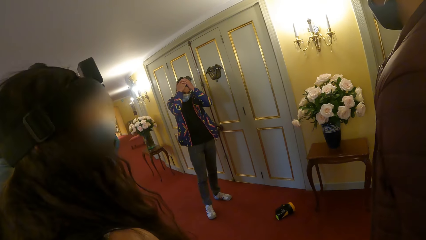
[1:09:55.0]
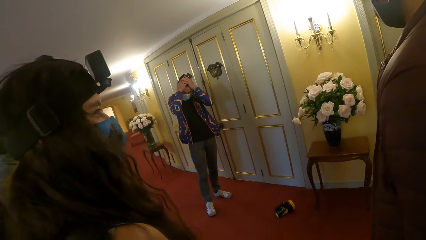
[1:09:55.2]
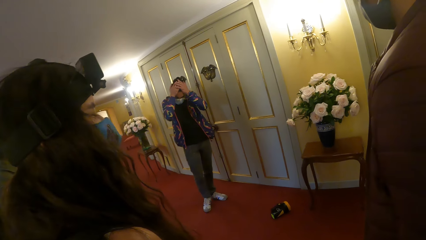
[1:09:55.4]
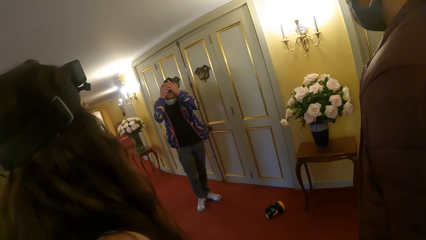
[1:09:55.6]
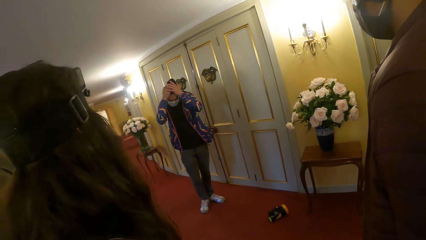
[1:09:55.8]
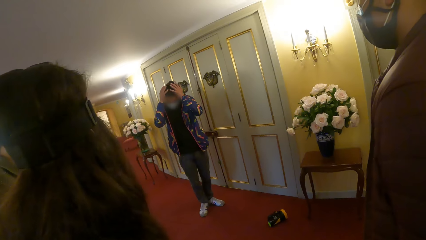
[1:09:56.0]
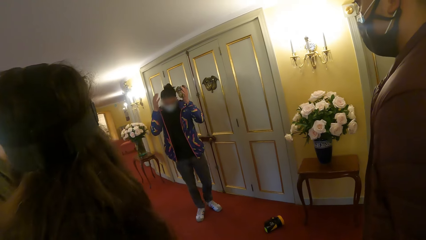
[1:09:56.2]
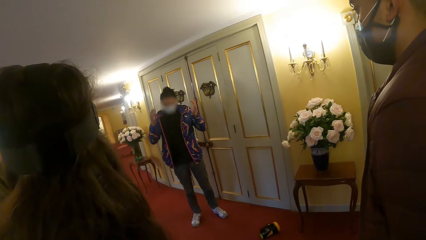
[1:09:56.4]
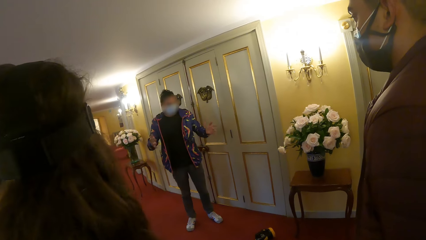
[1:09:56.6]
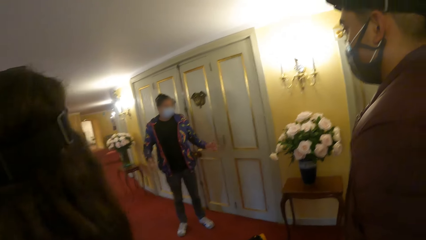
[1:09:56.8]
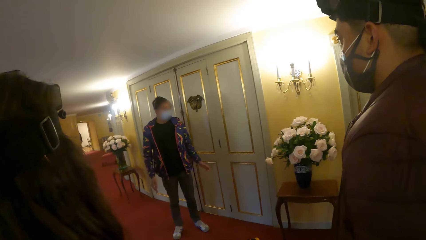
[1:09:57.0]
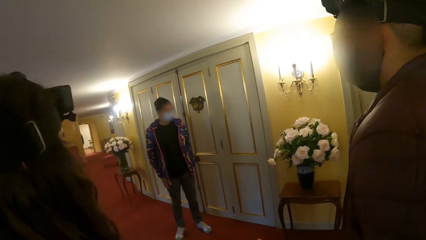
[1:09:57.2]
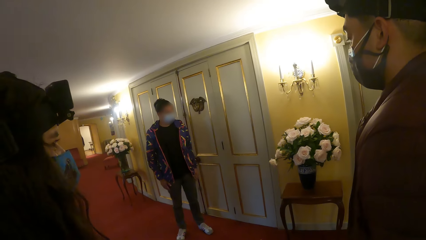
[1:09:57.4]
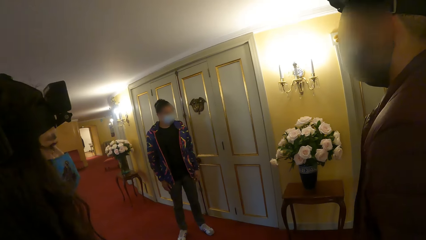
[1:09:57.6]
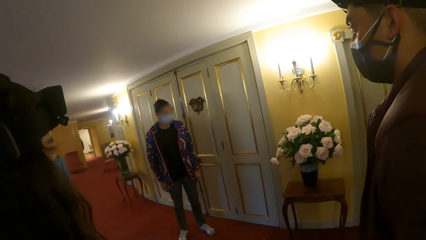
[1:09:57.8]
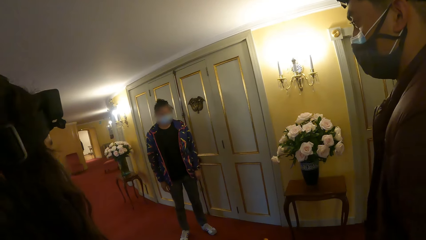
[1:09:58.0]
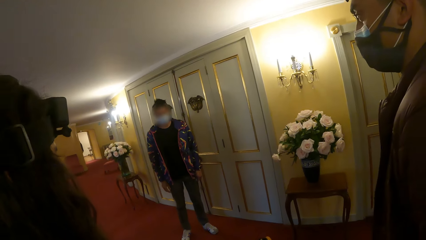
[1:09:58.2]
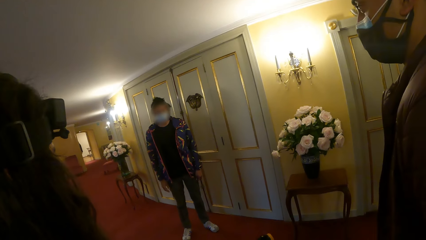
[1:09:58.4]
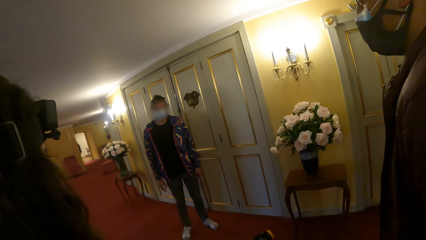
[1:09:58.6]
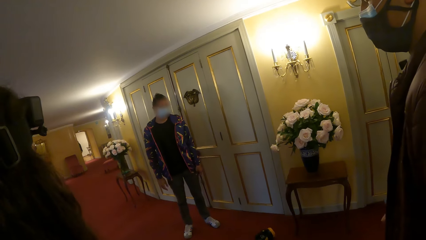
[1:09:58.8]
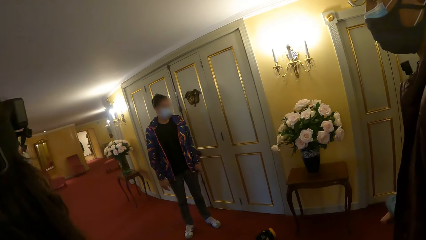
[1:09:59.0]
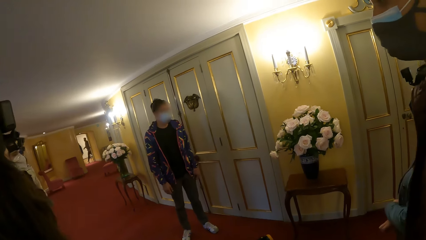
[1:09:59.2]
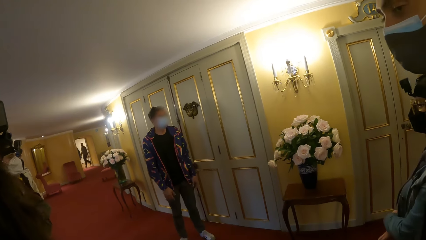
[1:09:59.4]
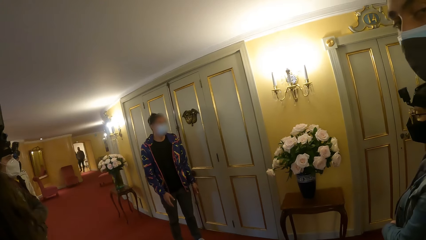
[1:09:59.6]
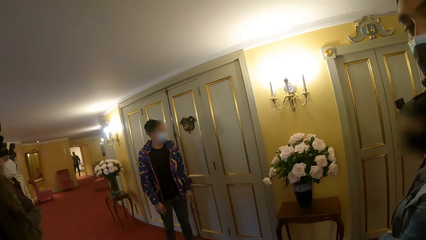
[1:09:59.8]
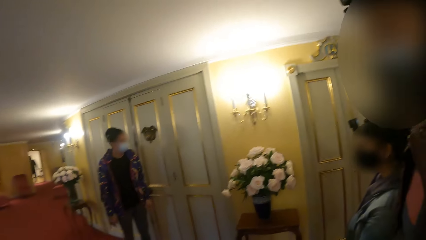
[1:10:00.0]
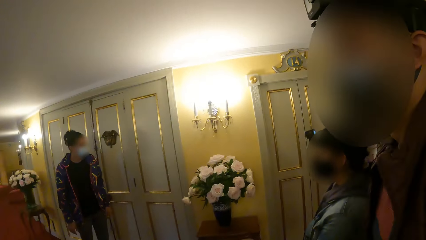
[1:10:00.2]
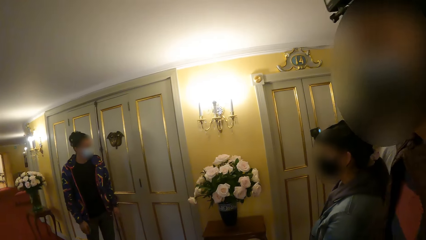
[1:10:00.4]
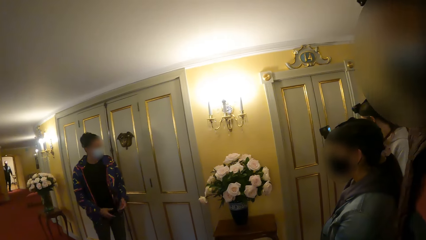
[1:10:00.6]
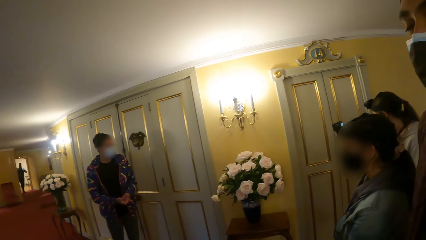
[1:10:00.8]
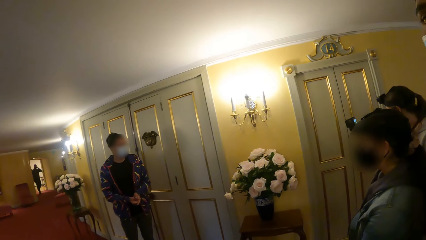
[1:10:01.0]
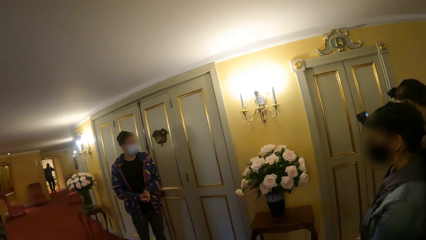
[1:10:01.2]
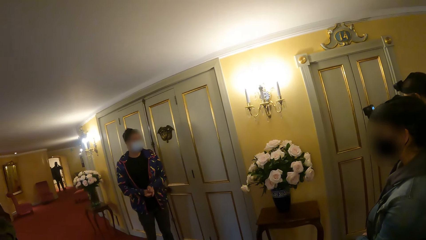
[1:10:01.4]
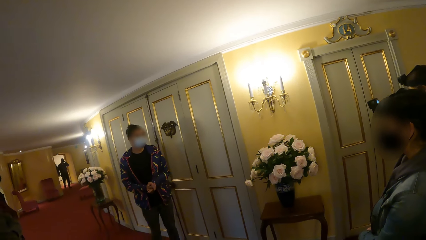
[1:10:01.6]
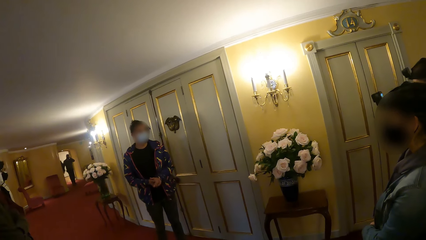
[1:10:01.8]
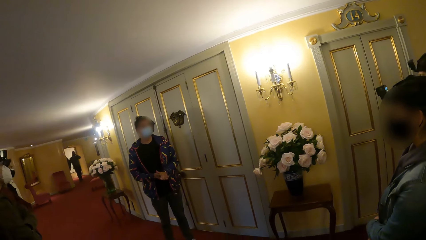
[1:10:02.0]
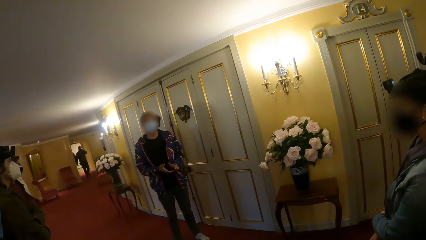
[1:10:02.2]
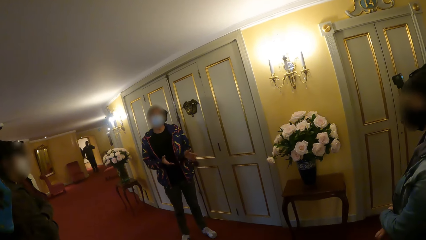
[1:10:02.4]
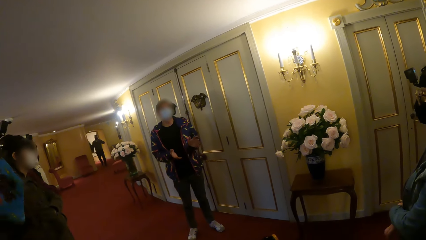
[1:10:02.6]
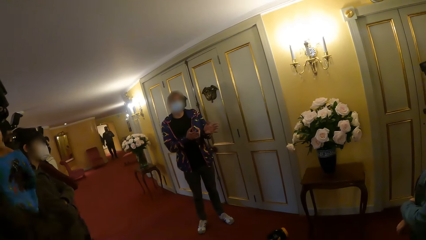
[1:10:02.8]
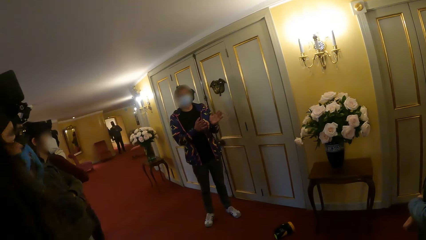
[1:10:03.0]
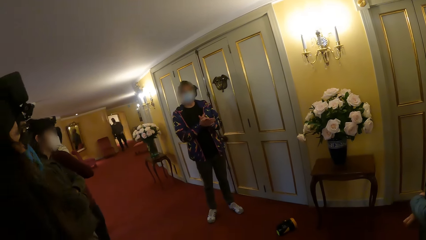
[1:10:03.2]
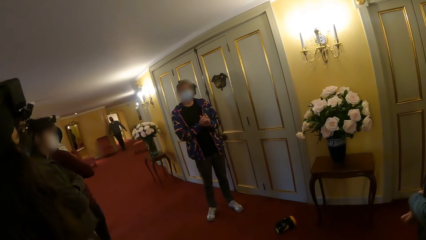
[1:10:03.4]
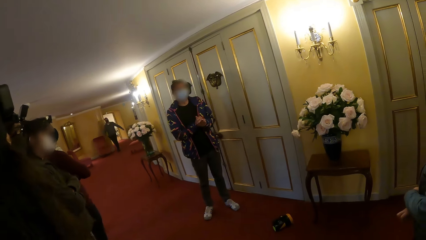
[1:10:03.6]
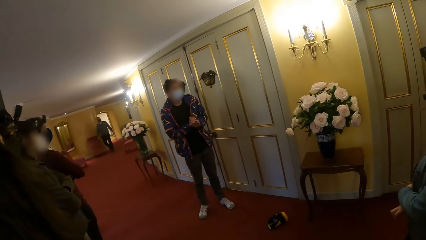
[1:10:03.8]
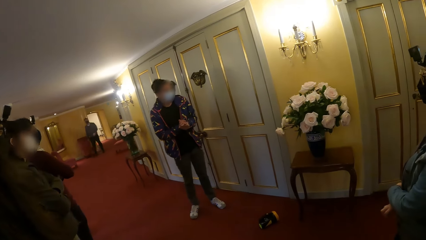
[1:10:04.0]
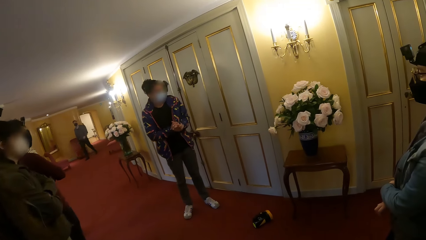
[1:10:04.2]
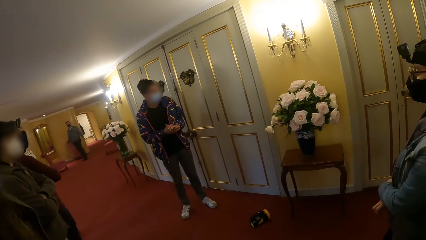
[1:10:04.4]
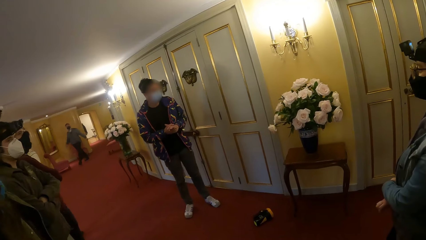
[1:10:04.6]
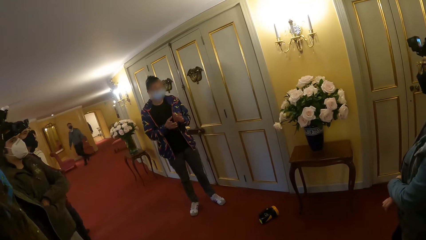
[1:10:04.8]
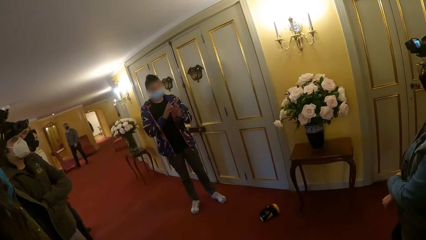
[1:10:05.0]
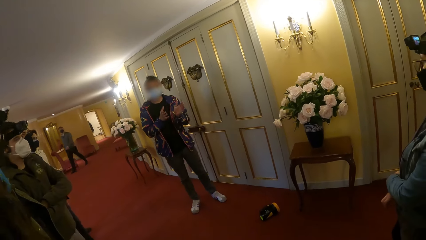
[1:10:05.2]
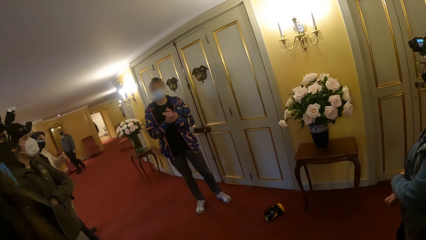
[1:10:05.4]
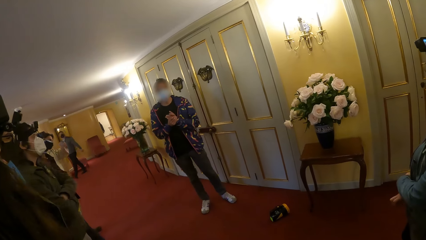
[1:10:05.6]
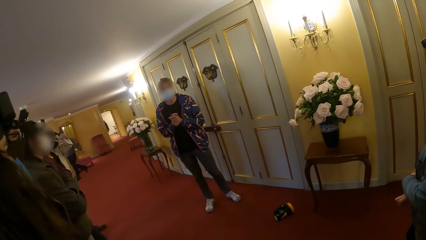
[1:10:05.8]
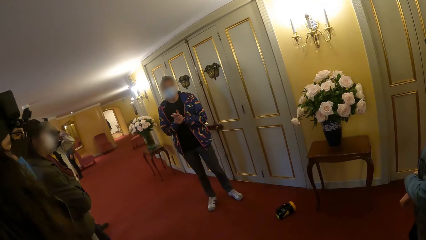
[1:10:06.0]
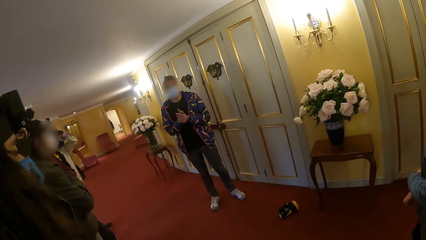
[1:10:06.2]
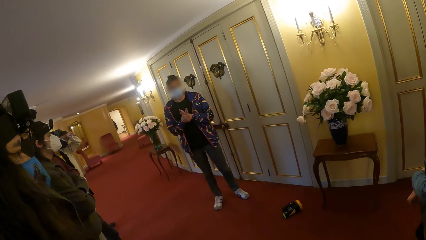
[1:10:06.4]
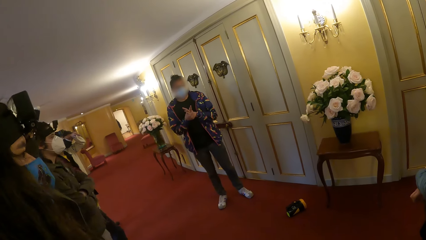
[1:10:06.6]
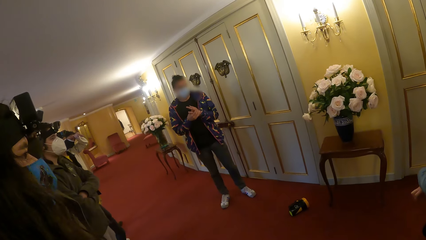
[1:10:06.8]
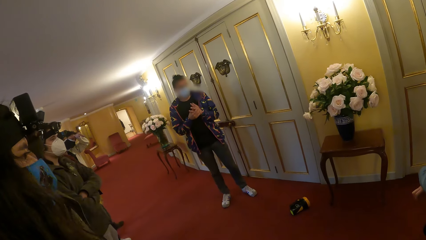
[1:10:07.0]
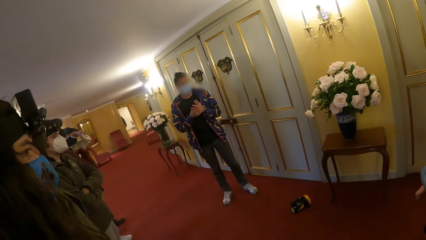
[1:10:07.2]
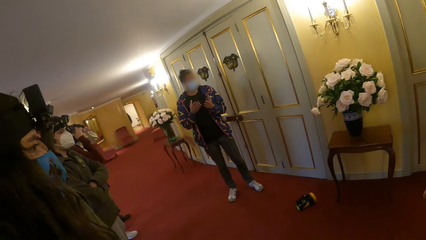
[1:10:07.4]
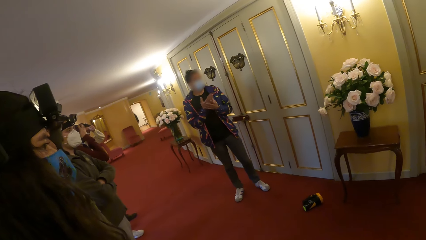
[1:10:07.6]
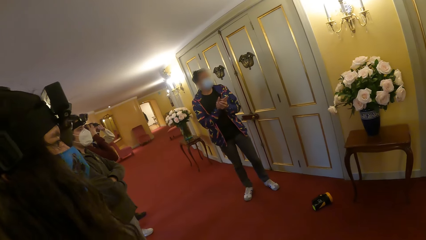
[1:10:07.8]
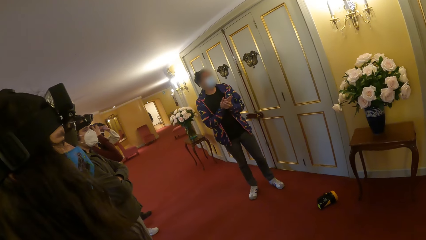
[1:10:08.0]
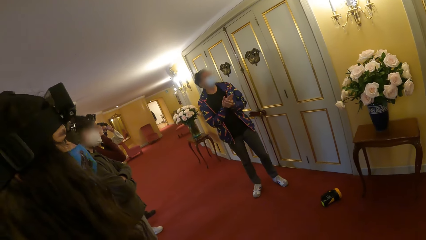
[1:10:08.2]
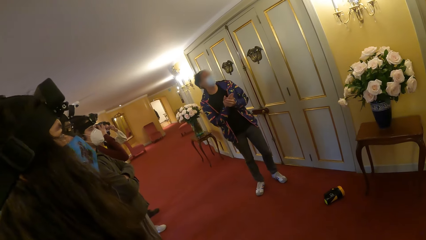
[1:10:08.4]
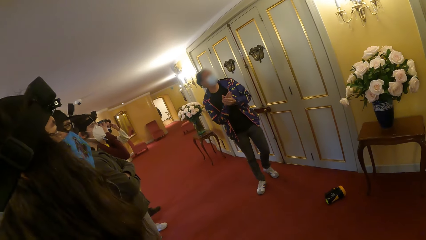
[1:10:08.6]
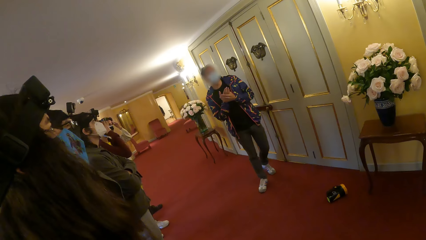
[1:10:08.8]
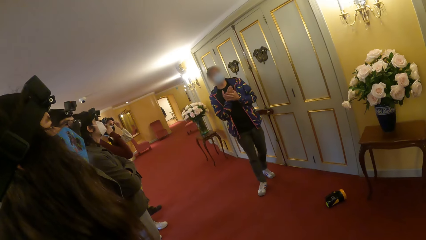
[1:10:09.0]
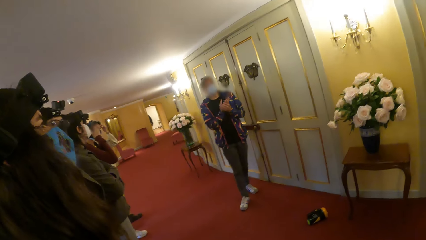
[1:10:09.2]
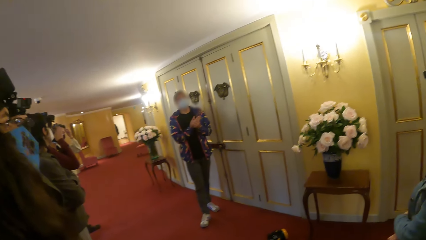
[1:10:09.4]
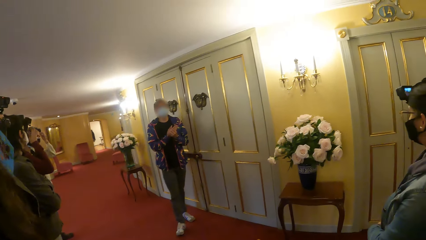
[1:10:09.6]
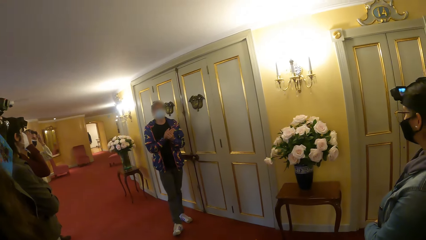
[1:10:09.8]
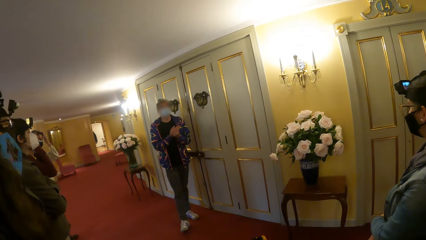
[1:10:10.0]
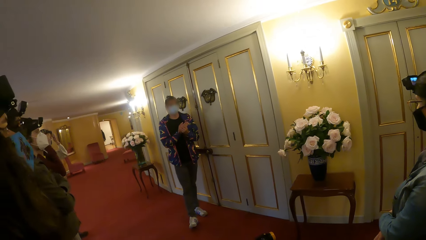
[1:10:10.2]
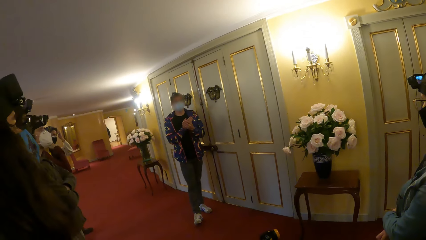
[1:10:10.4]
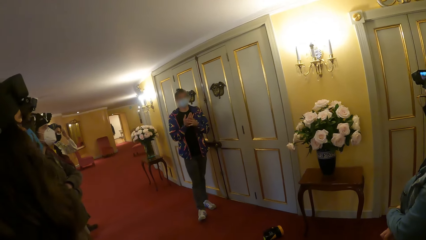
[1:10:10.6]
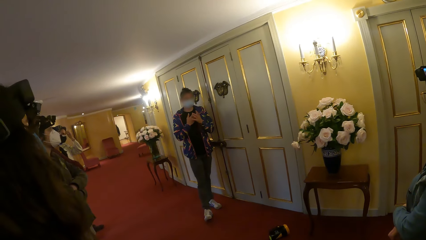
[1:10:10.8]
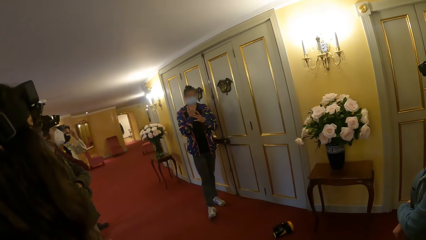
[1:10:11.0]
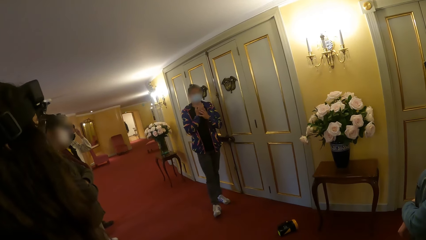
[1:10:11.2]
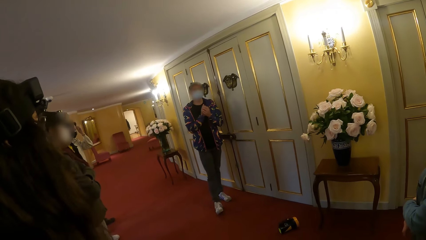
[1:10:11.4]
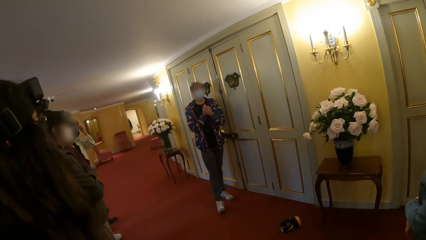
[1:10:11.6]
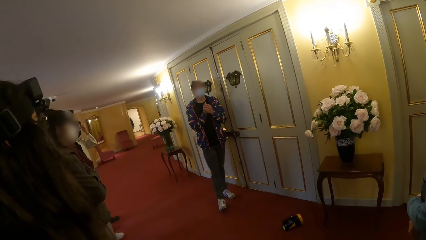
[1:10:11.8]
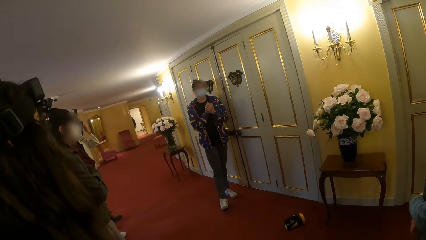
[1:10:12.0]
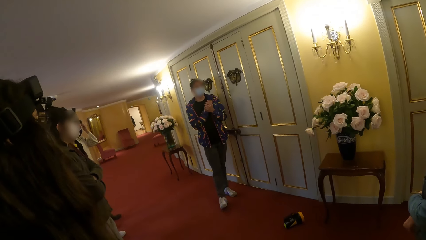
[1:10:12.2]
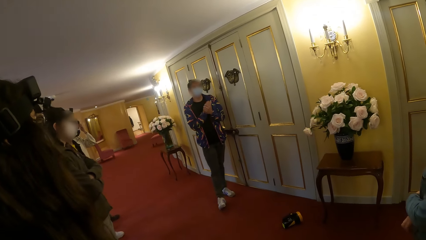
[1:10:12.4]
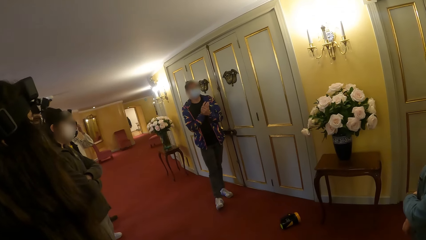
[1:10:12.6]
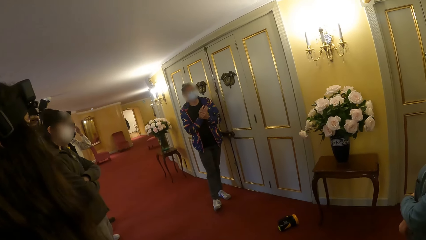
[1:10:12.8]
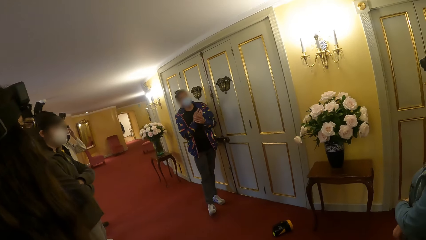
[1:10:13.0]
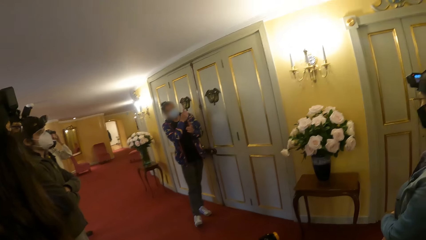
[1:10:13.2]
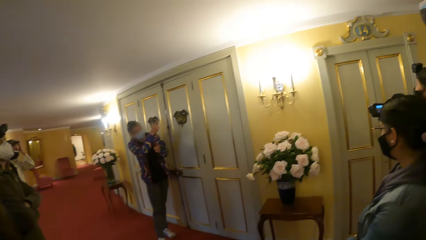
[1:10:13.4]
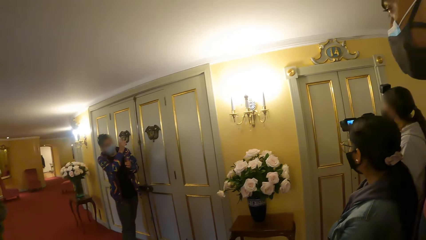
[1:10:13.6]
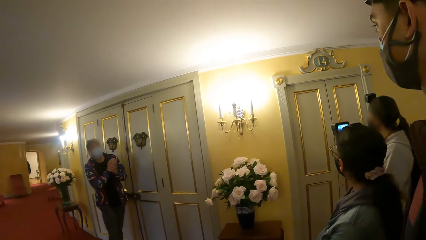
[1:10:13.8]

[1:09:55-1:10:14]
The man removes his hands from his head. The man gesticulates with his hands. The camera wearer looks around with another person.
